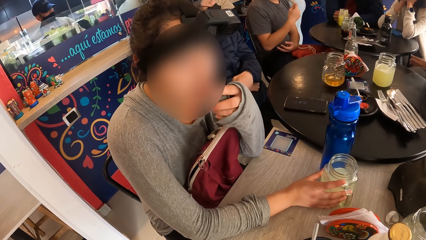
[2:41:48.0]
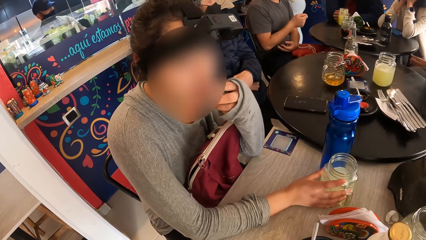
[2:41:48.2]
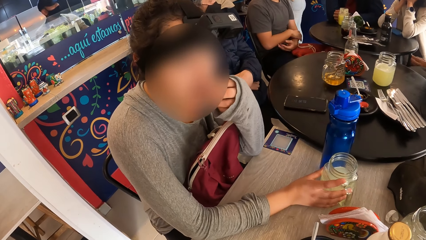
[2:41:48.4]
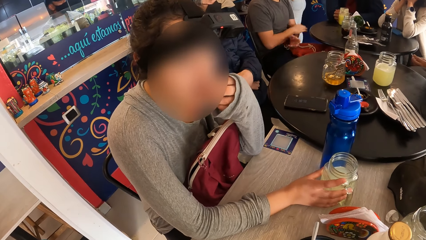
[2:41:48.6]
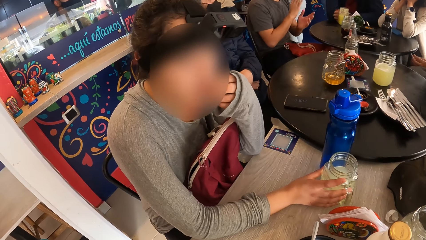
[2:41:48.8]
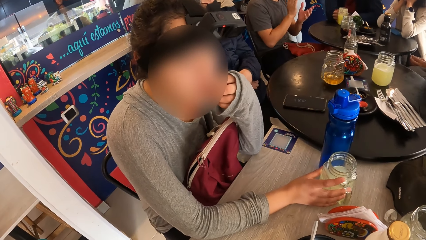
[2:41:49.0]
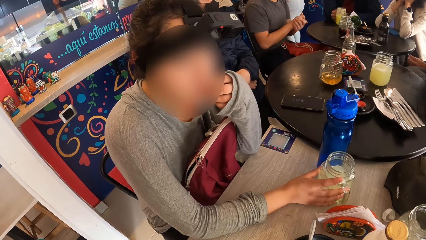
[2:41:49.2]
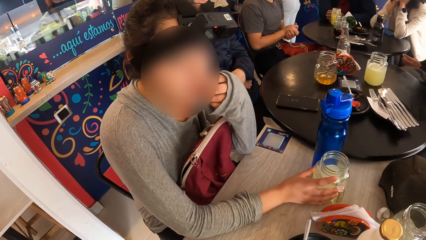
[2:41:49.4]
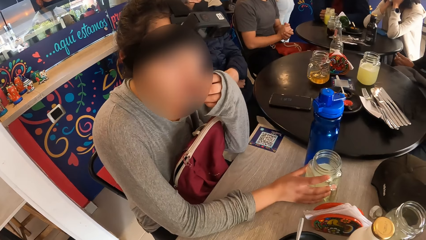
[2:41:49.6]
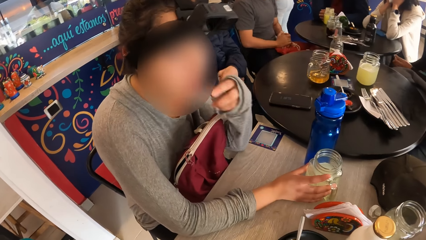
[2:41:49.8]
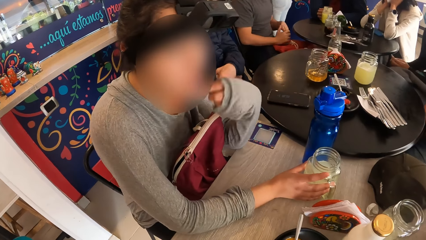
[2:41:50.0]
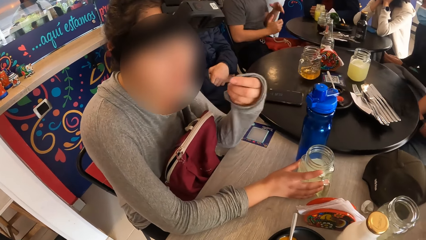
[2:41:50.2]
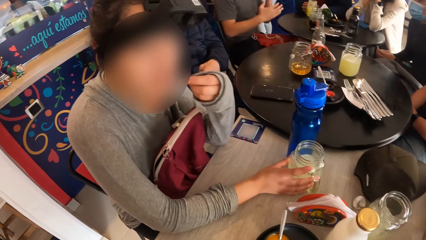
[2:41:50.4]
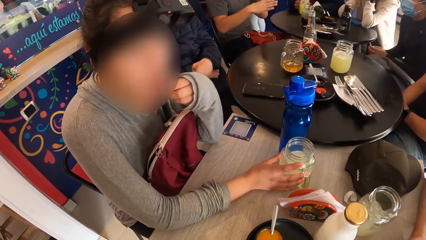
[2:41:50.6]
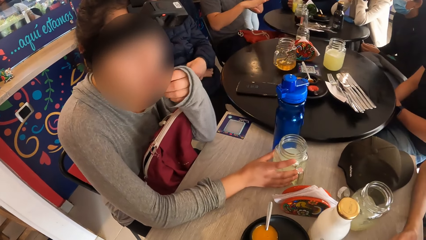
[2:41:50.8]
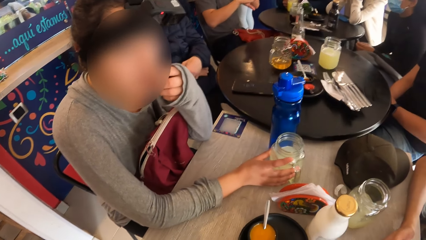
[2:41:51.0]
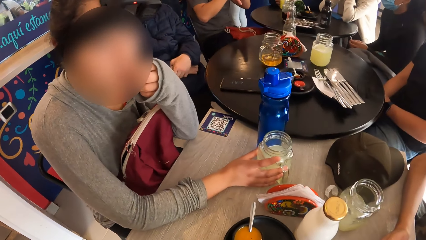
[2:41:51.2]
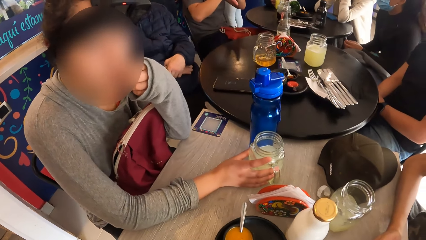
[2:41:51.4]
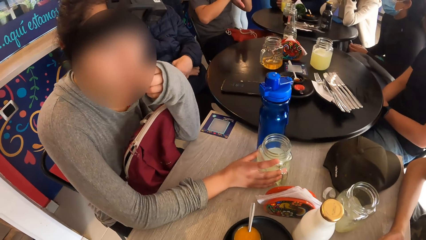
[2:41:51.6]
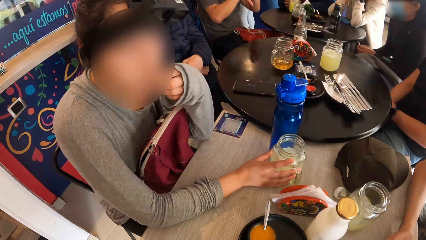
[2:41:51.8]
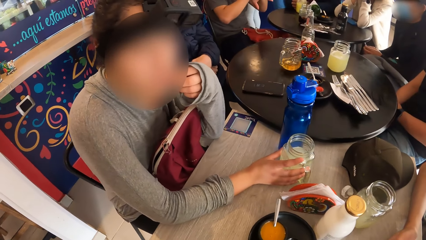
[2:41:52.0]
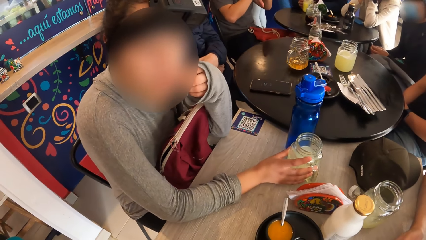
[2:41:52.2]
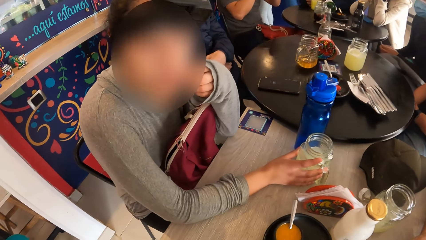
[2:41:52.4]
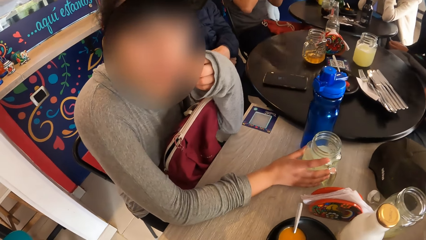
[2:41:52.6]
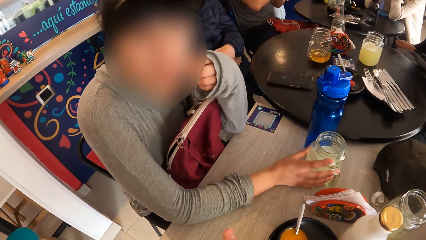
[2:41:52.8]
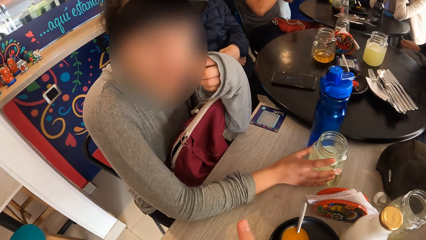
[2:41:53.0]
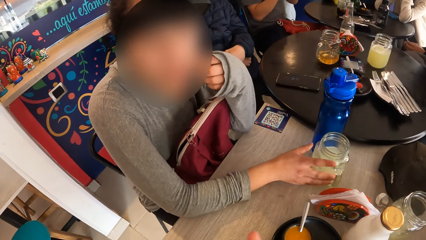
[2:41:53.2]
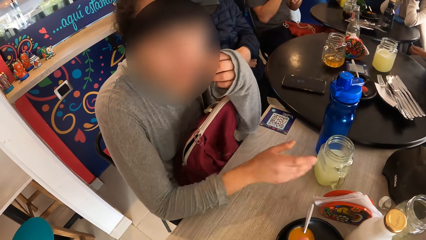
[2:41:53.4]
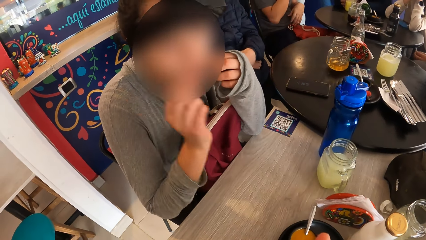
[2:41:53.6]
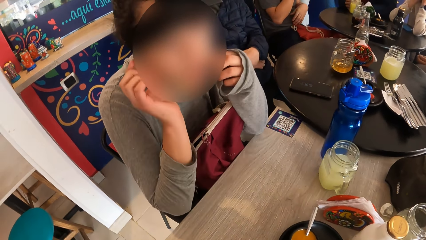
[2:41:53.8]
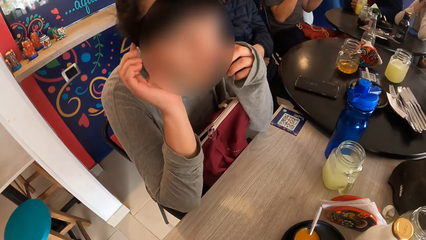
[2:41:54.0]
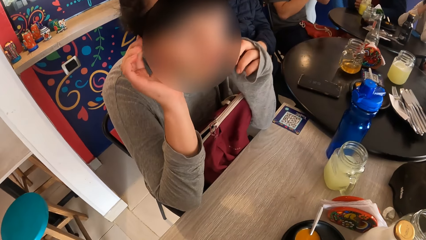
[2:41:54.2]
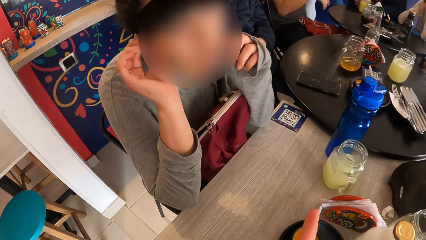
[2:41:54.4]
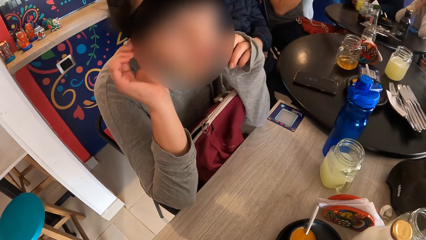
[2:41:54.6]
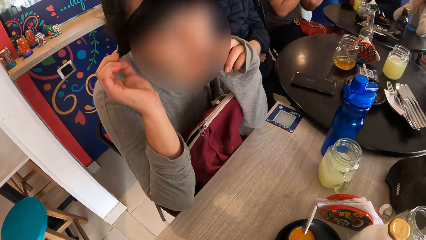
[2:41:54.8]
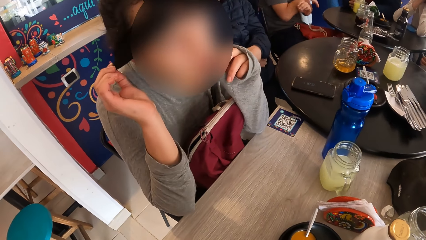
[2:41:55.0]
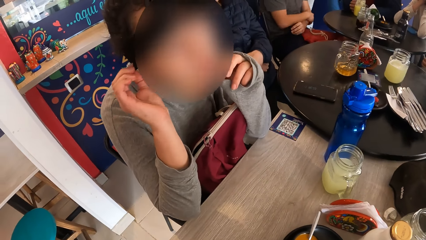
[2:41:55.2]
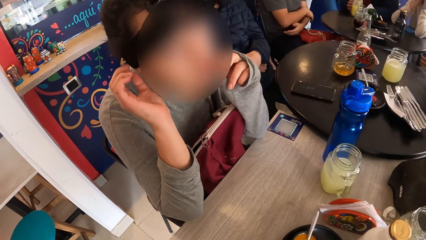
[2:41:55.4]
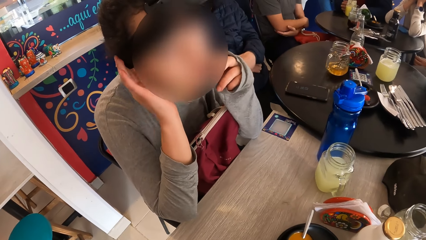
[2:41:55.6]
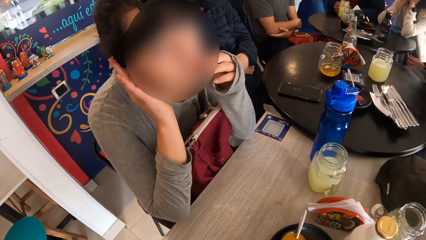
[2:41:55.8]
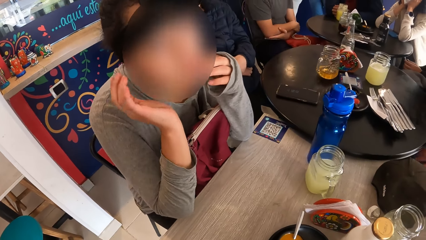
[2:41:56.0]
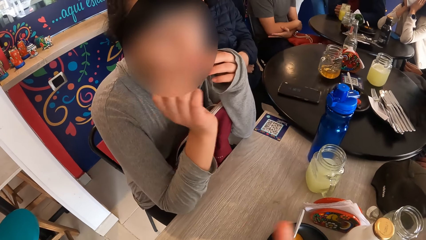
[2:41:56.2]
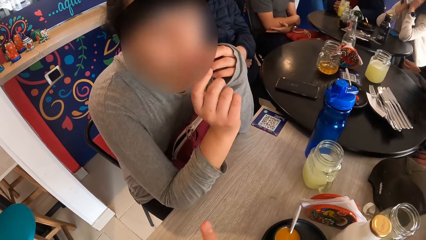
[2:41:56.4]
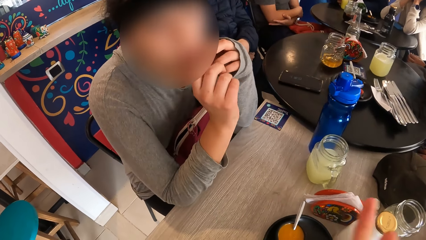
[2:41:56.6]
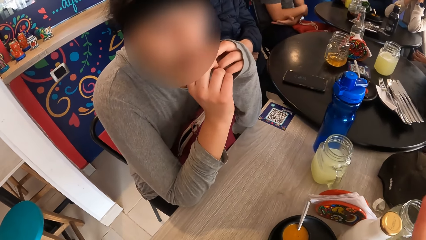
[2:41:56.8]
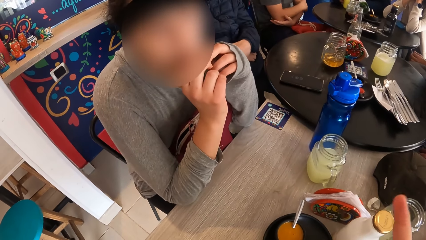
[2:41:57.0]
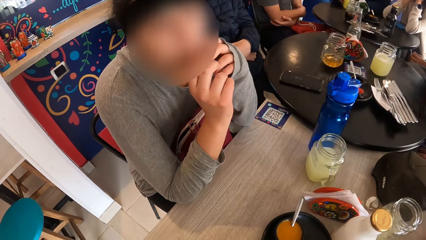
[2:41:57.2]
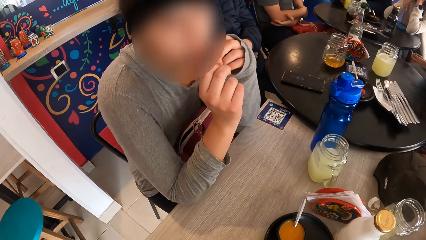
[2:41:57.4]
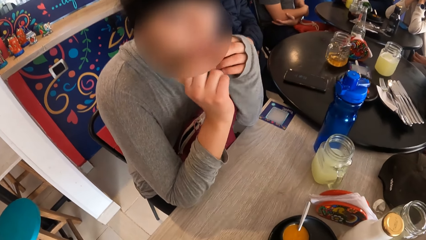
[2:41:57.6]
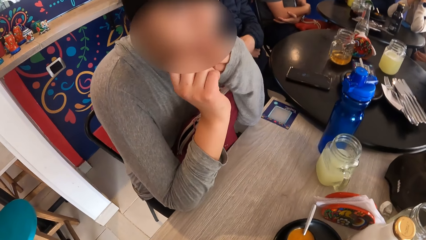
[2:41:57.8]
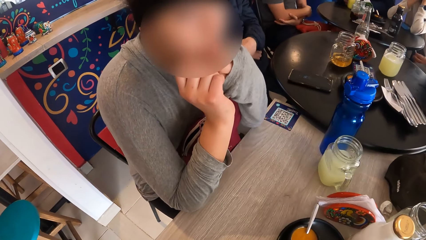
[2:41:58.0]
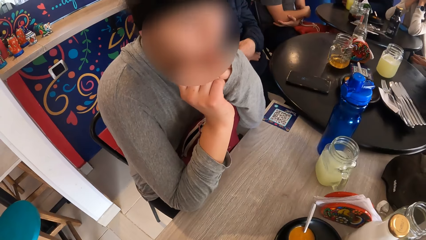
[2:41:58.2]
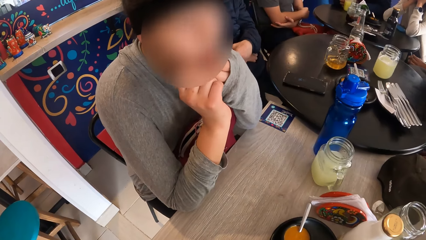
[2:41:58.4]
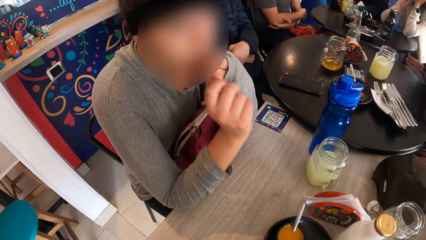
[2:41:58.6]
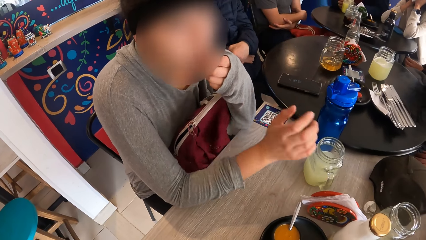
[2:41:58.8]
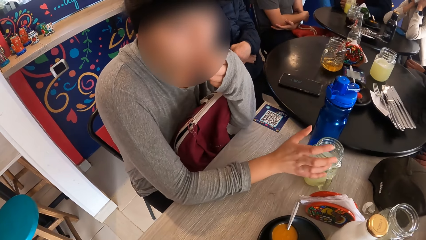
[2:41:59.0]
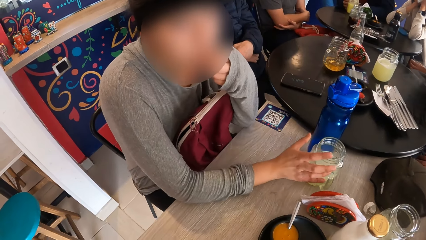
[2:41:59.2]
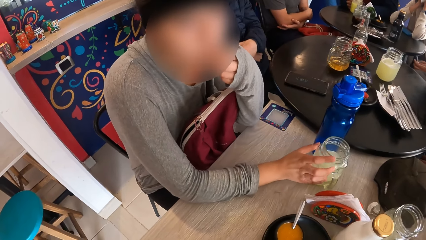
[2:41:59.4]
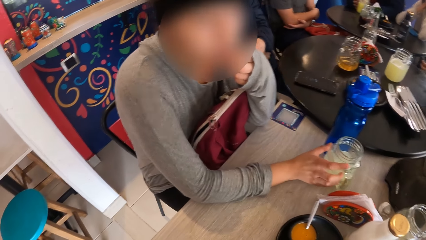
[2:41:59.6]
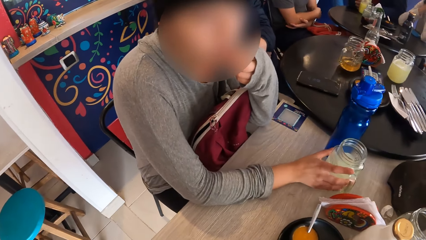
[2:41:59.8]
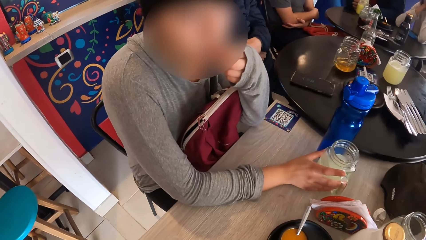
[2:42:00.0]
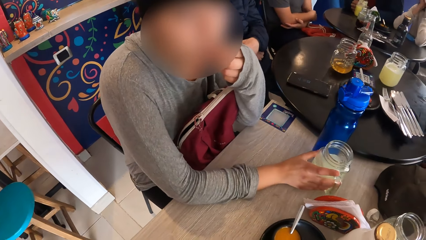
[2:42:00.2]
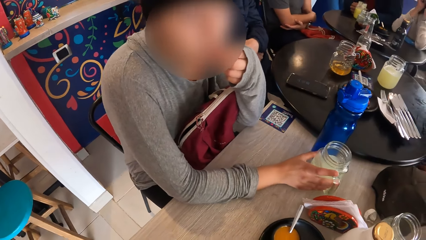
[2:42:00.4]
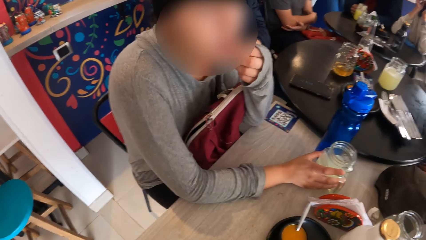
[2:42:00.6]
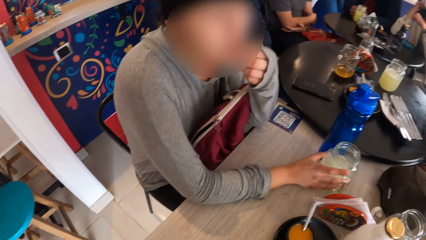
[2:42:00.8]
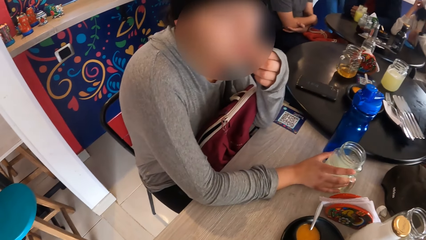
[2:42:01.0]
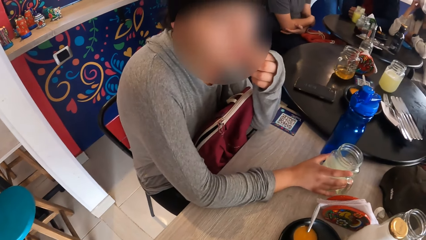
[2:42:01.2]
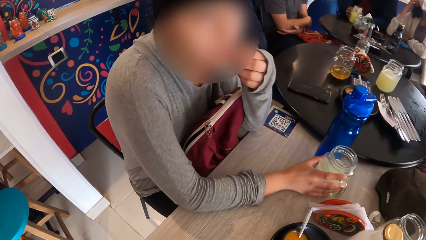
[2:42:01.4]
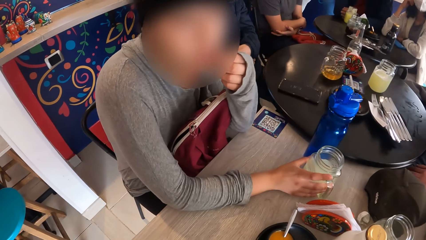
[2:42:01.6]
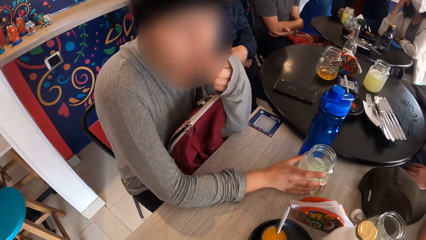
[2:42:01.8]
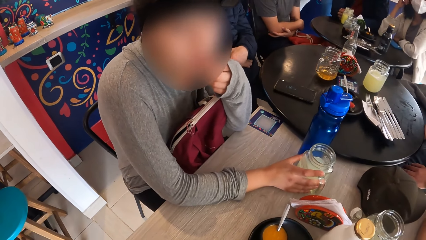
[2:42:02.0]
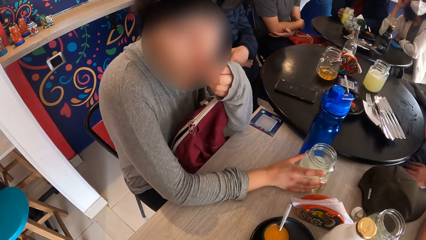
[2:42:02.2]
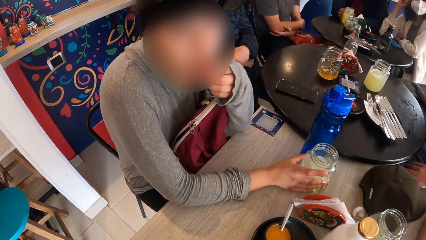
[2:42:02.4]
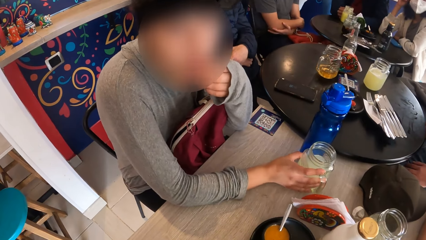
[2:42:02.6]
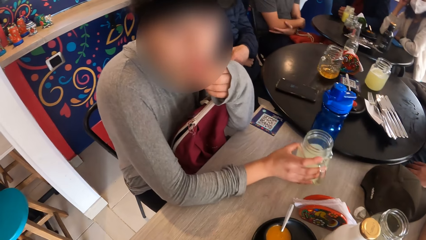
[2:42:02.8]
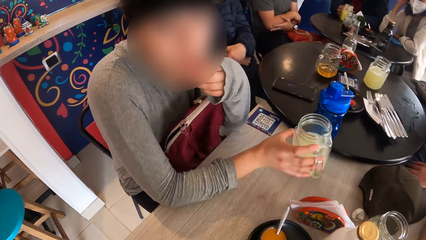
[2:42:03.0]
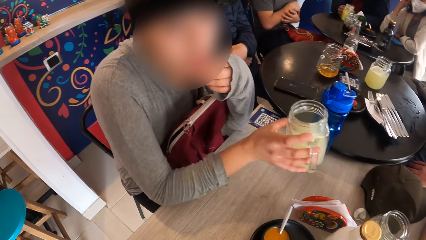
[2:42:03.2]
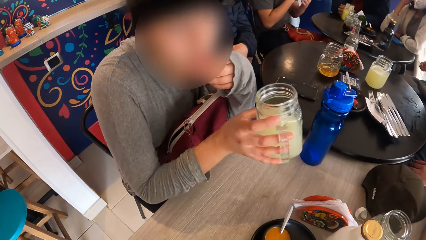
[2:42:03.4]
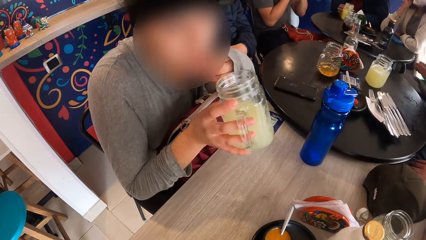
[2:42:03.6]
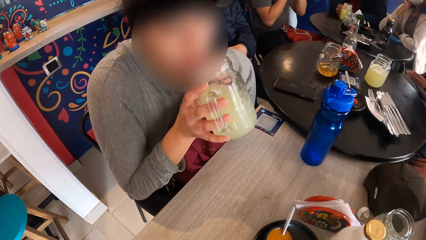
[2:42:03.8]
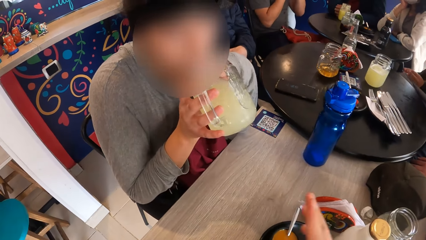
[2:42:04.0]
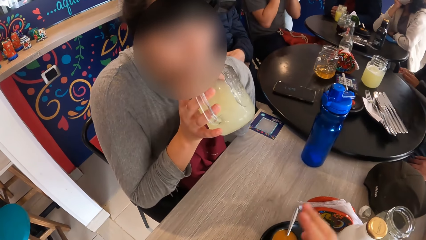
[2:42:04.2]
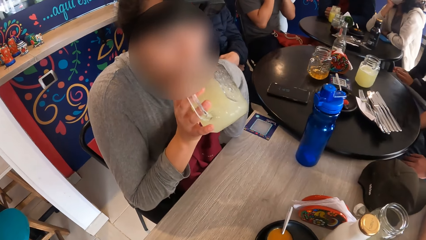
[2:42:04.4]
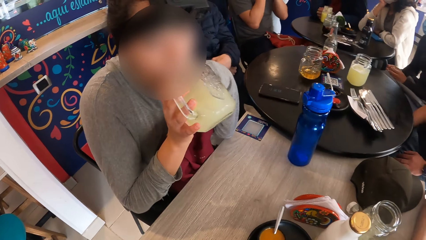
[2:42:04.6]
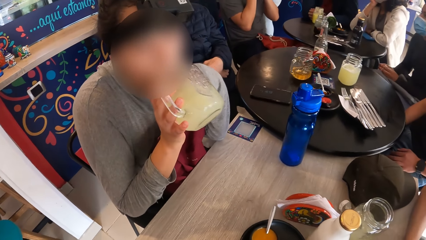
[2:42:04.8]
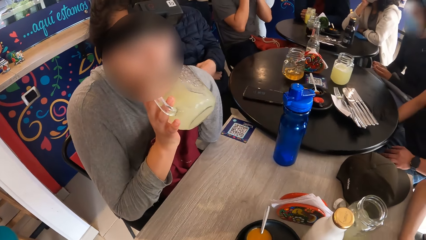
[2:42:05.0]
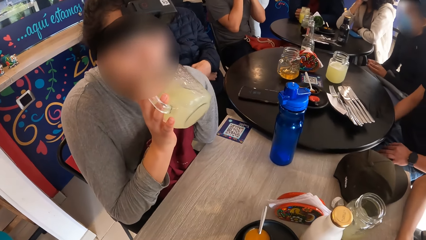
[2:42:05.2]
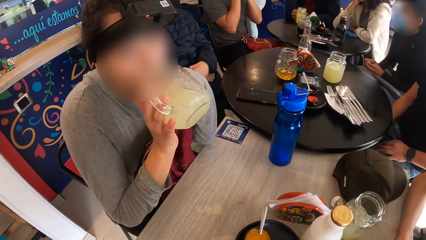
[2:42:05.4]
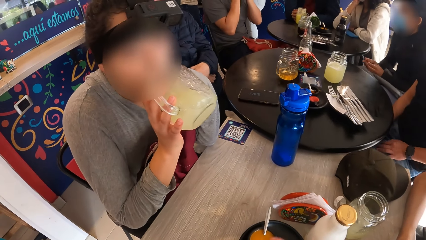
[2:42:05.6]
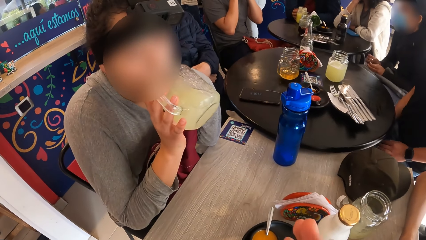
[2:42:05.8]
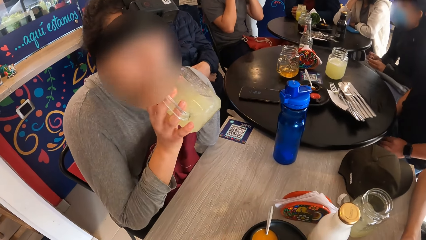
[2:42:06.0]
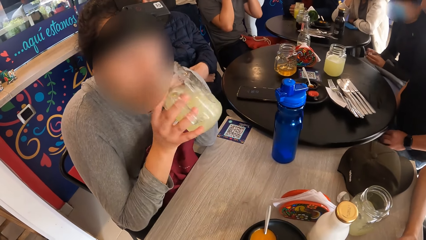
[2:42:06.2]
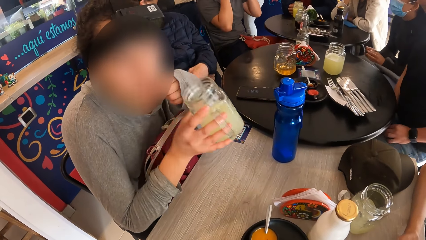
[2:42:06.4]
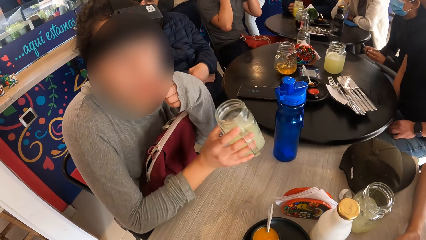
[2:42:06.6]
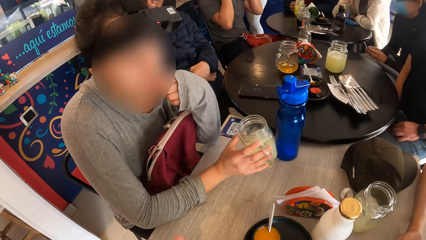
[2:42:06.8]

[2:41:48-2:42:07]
A woman lifts her hand from the glass or jar. The woman adjusts a head band on her head with her right hand. The camera wearer talks to the woman. The woman holds her hands on her face. The woman holds the jar on the table with her right hand. The woman picks the jar from the table with her right hand. The woman drinks from the jar in her right hand.
